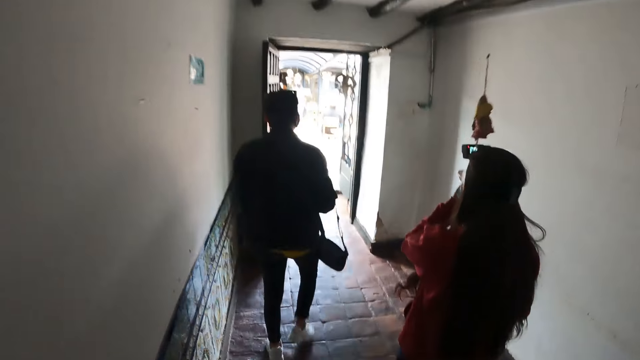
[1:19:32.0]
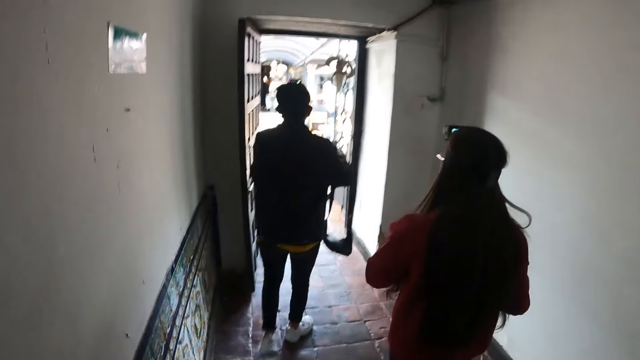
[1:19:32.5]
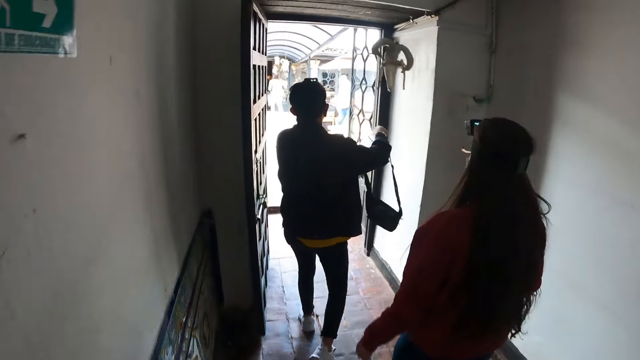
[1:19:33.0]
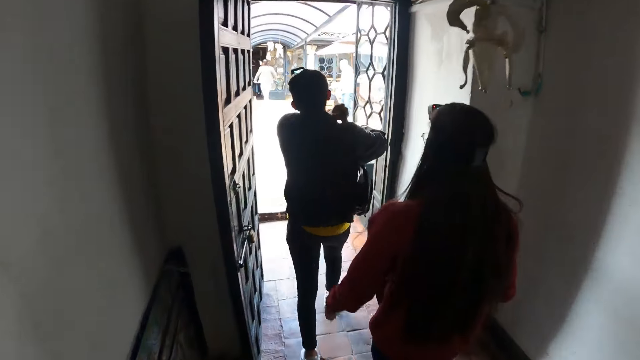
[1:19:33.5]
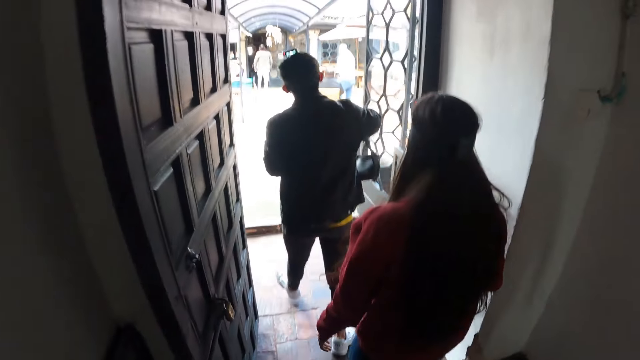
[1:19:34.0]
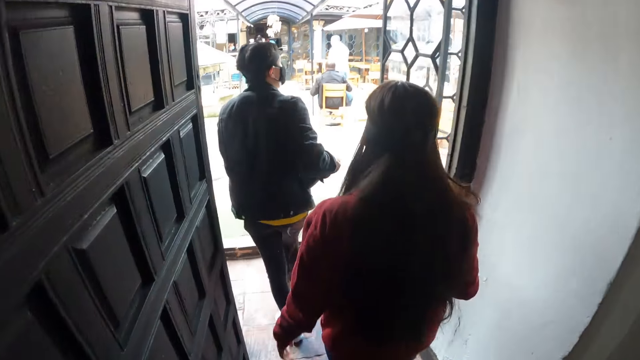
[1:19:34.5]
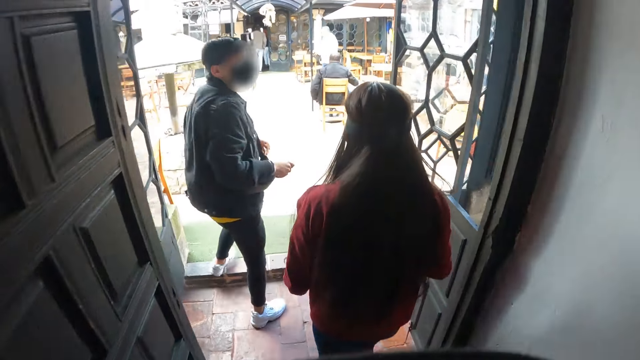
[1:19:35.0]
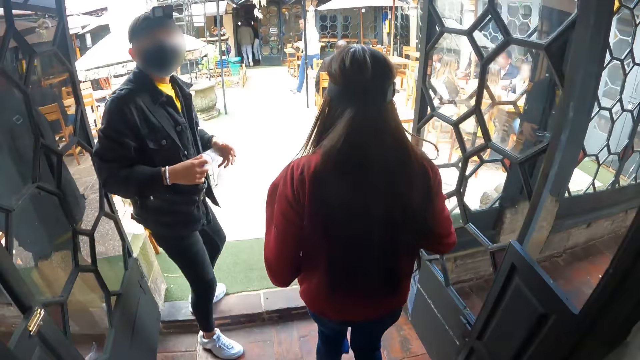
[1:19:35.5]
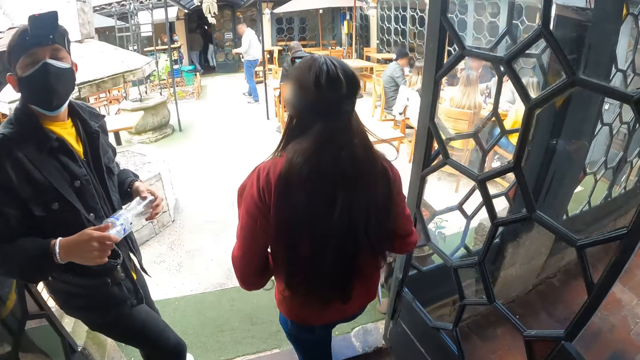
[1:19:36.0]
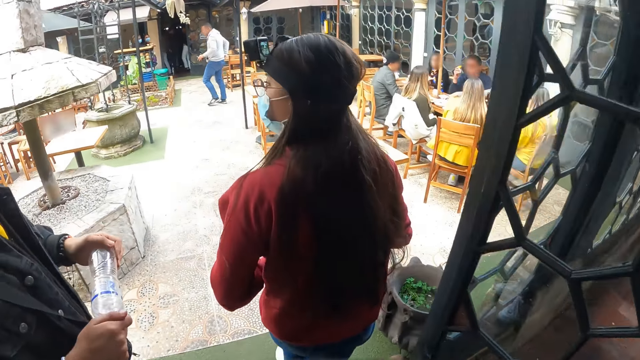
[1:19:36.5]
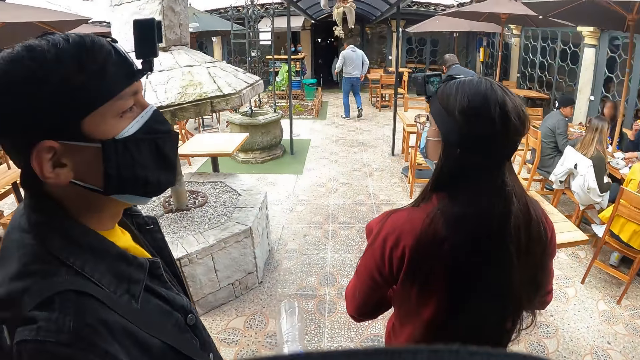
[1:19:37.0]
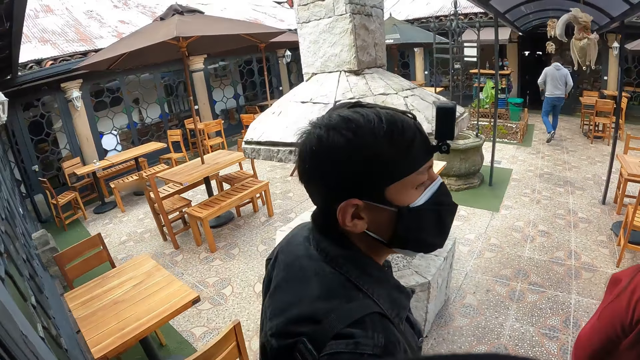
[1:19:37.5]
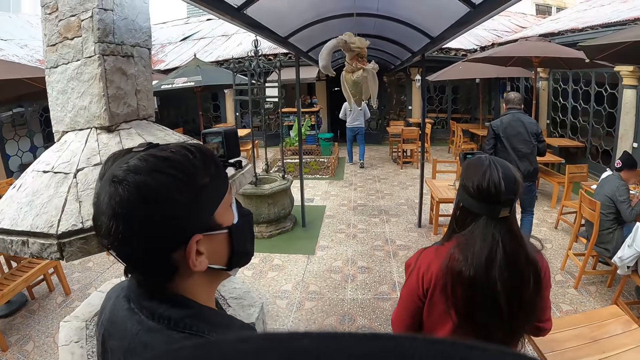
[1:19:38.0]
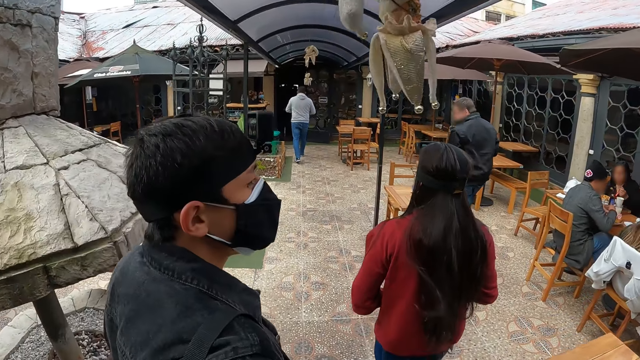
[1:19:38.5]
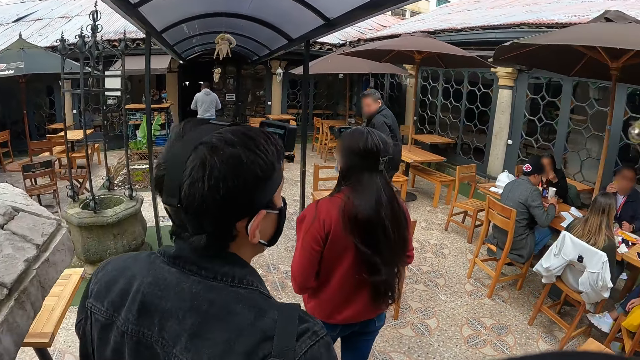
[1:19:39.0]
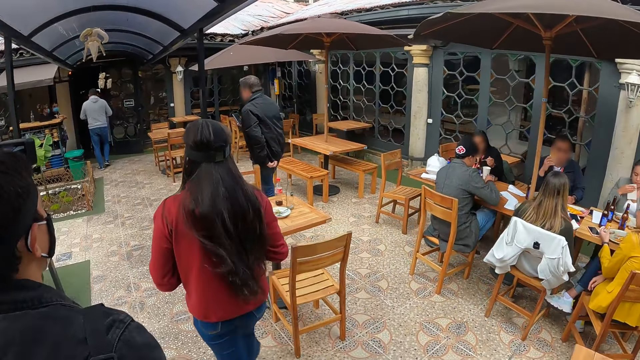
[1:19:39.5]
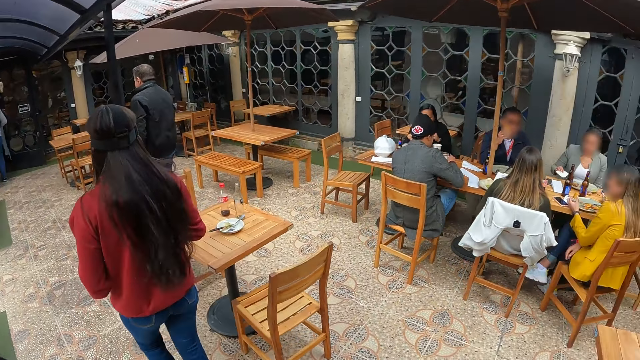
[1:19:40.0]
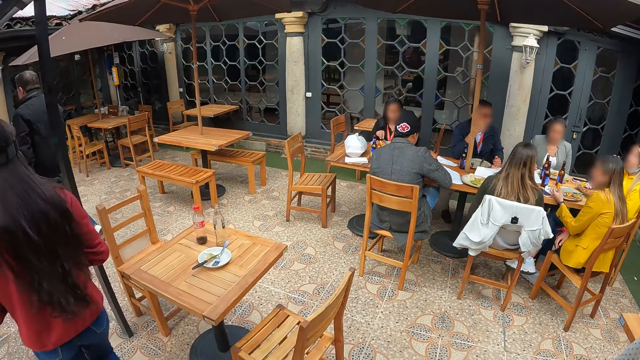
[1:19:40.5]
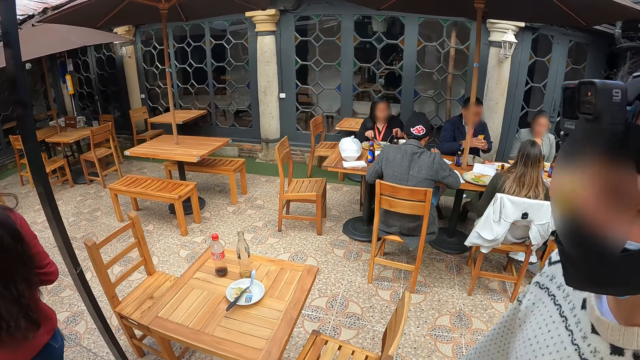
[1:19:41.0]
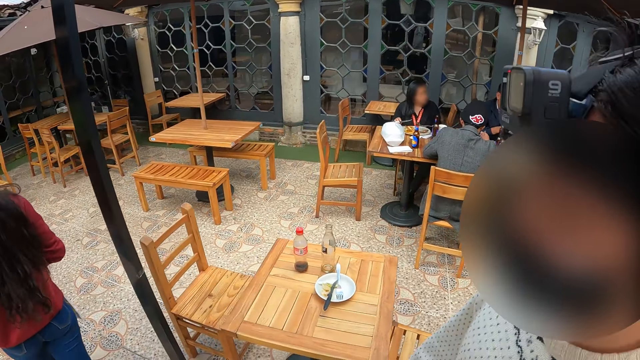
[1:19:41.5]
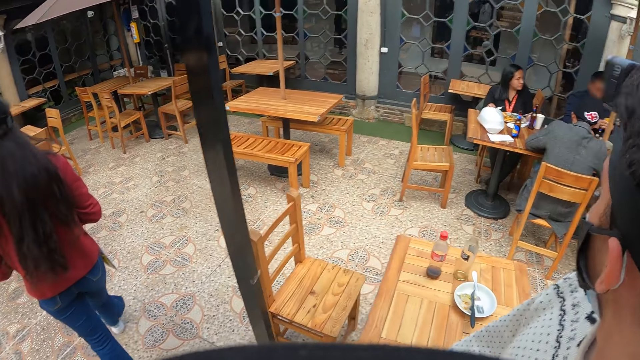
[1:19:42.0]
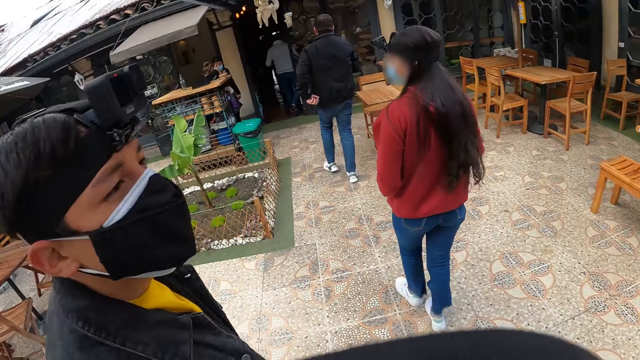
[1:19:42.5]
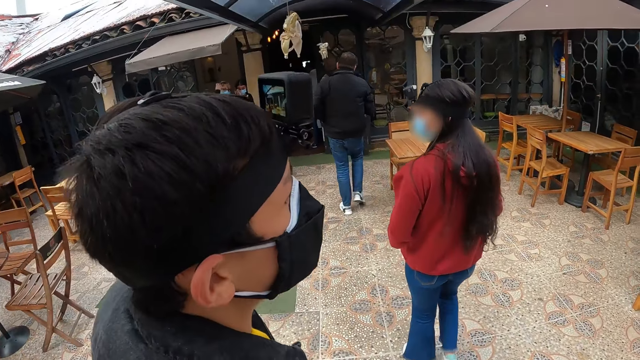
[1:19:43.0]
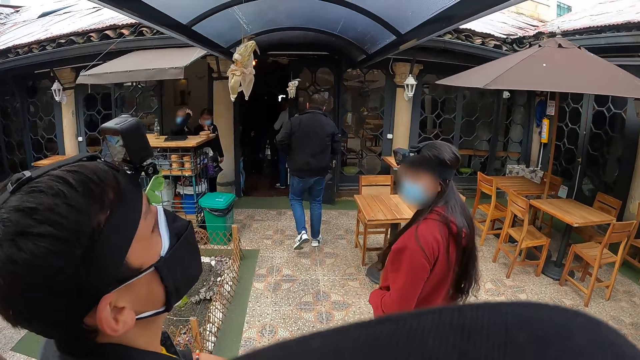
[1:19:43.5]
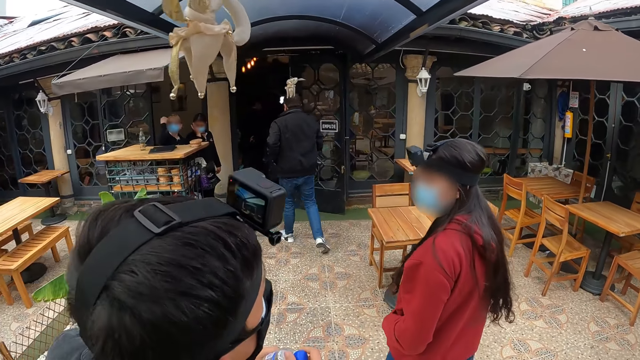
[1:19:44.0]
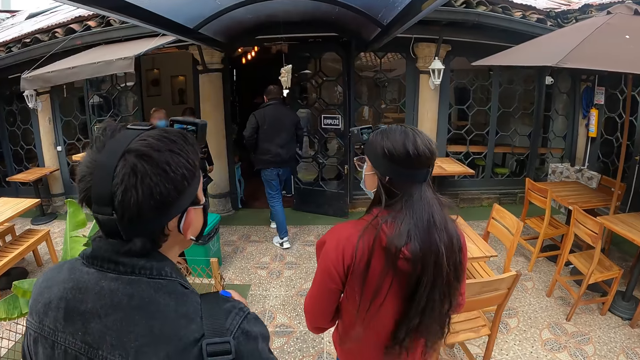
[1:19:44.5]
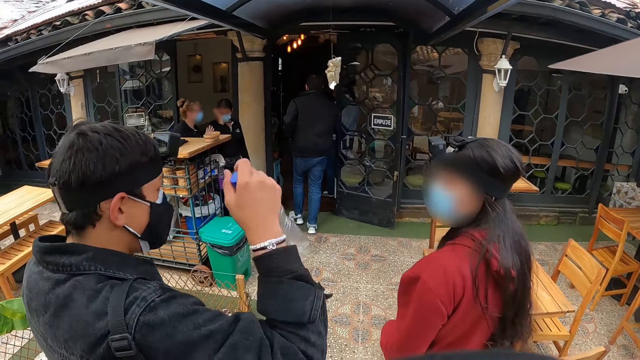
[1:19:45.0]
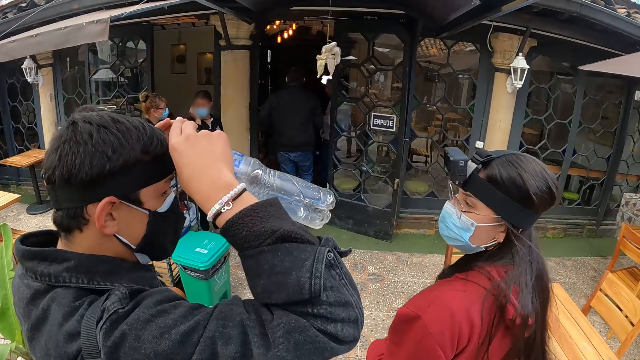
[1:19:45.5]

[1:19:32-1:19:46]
The camera wearer looks around. They walk ahead. They look around. They walk ahead.

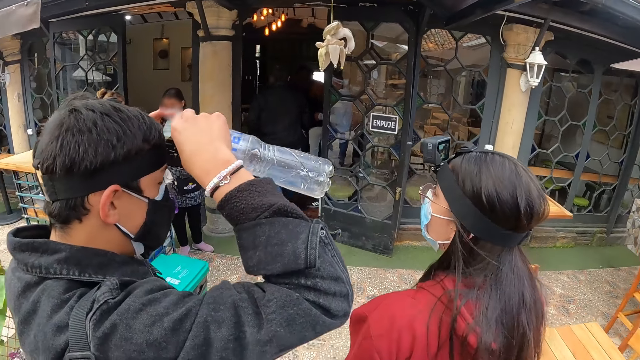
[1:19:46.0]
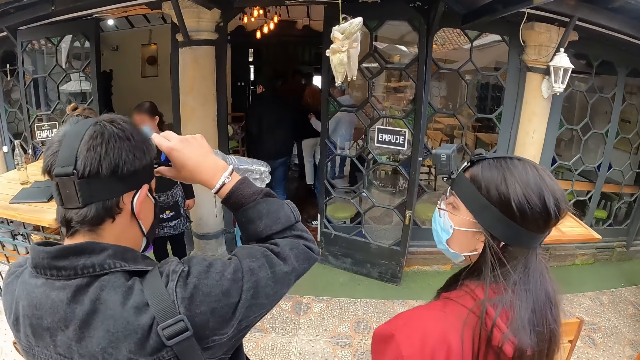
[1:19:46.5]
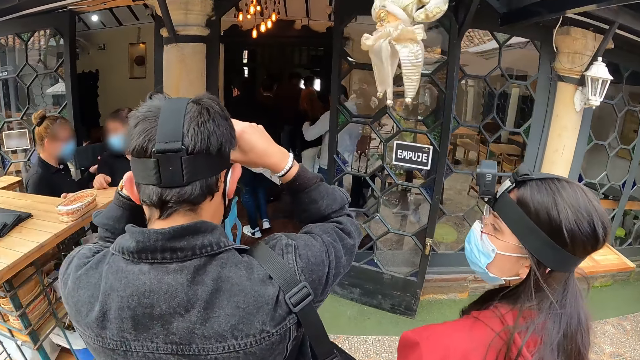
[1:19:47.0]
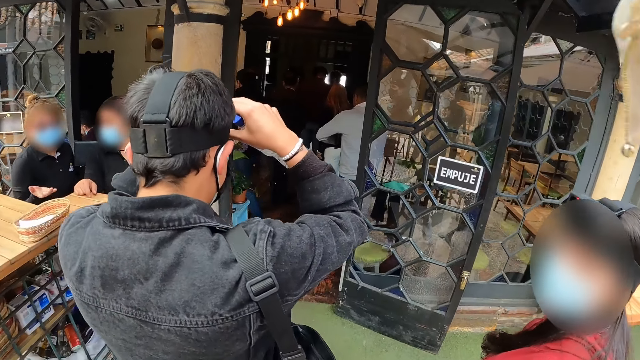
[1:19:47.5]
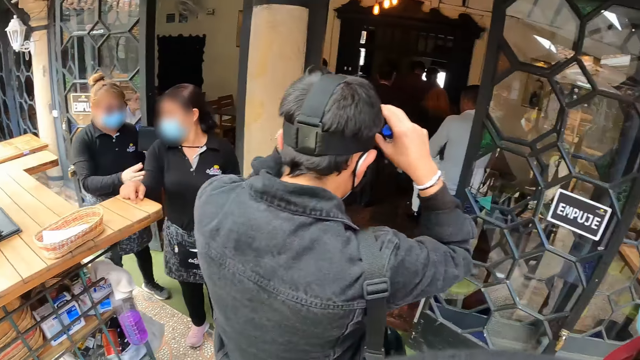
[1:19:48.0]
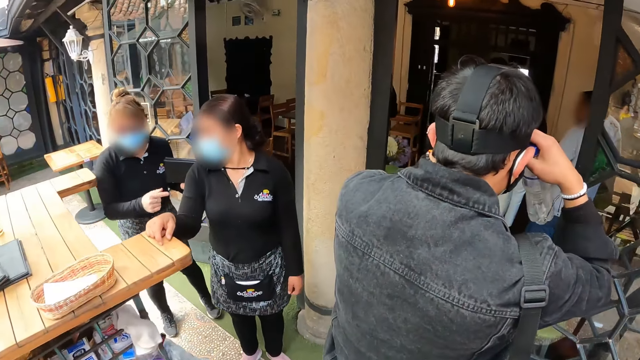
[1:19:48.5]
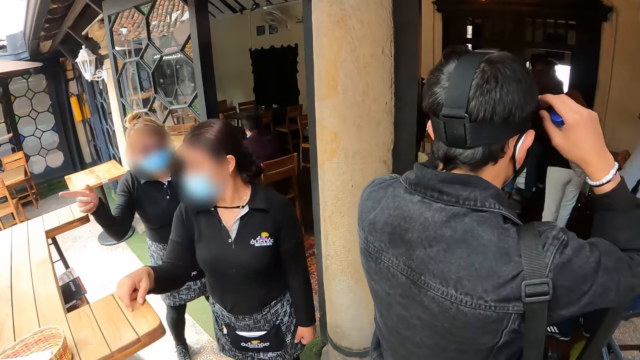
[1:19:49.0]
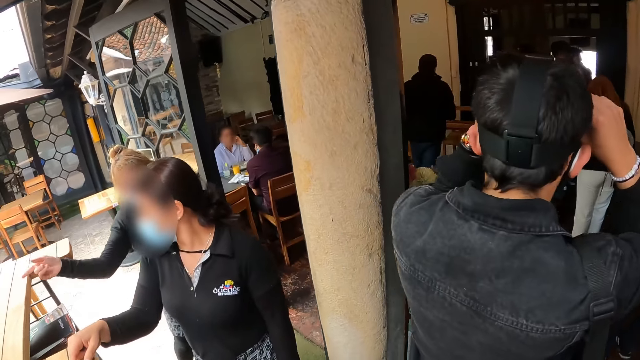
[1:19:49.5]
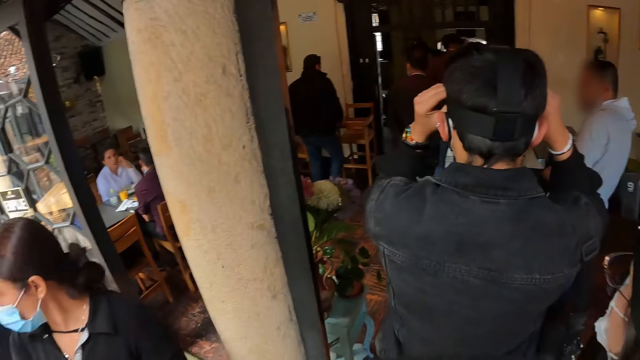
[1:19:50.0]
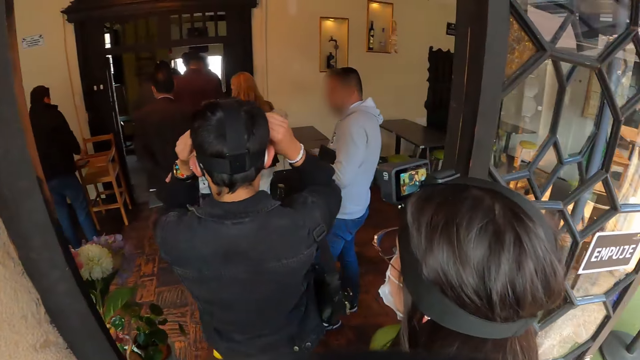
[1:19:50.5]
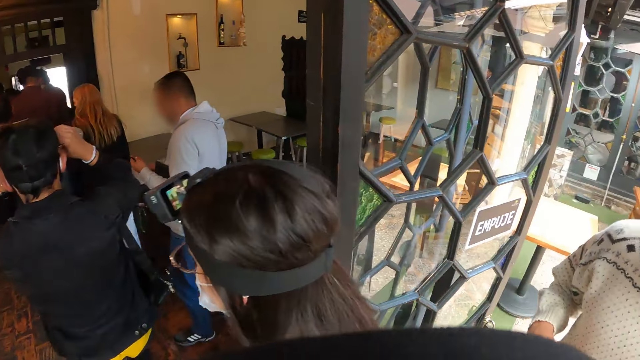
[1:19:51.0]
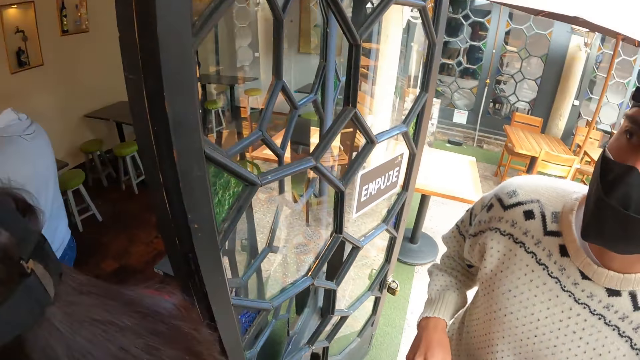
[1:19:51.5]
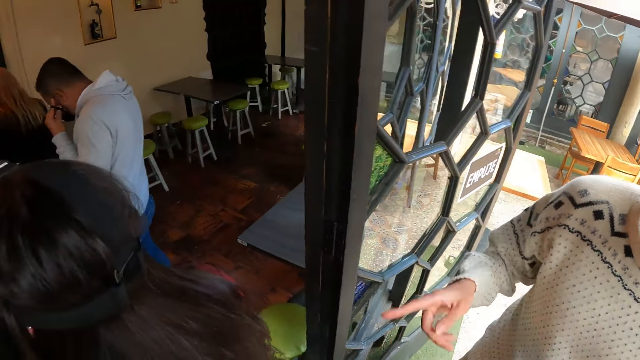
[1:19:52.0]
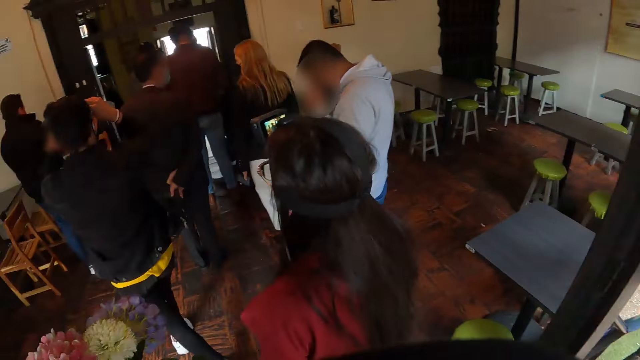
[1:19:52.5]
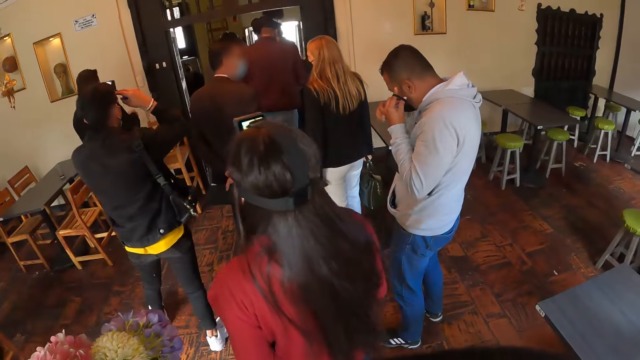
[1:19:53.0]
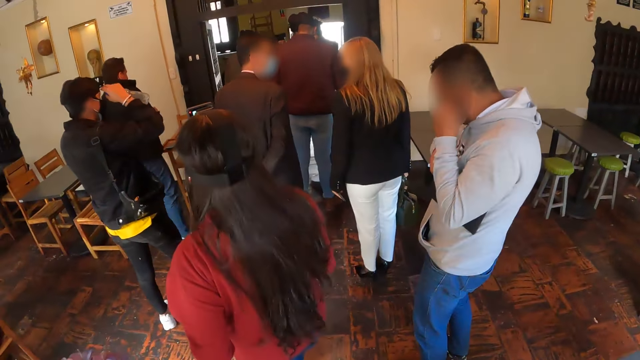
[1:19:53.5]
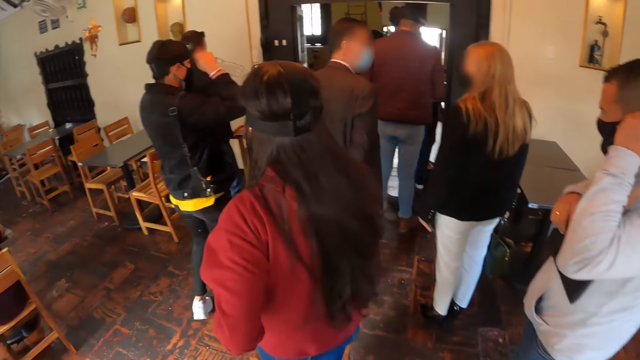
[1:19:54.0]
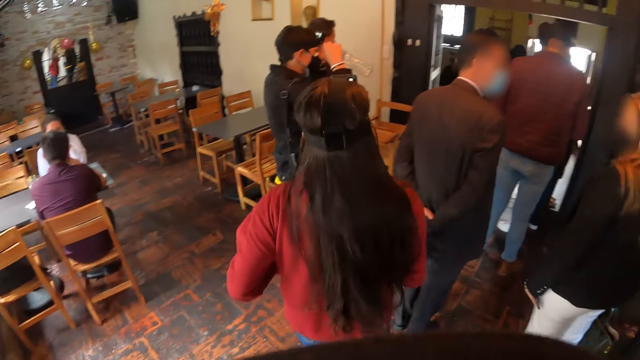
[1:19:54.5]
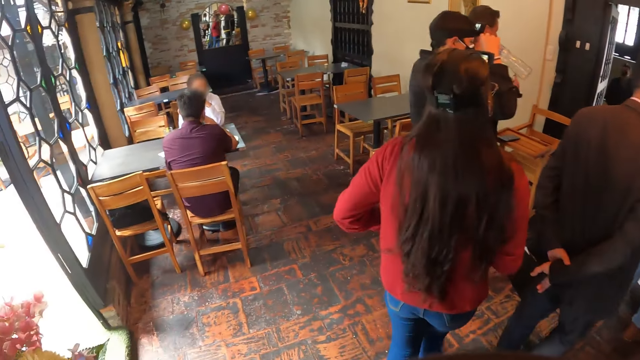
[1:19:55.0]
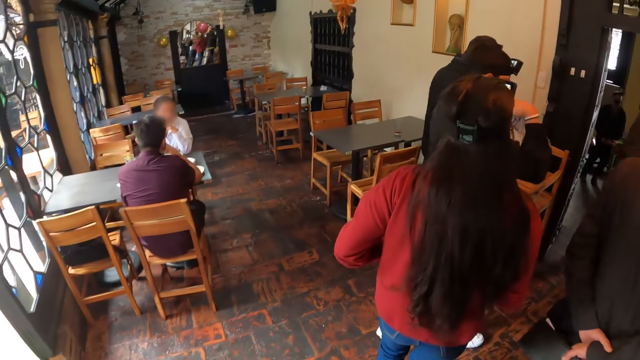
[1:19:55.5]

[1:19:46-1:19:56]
A man adjusts his camera. The camera wearer looks around. They walk ahead.
